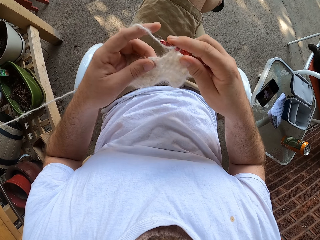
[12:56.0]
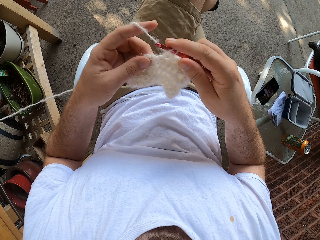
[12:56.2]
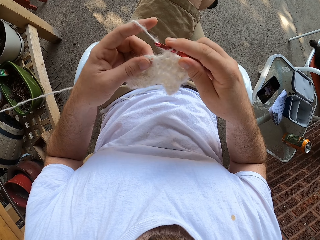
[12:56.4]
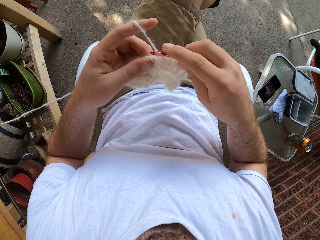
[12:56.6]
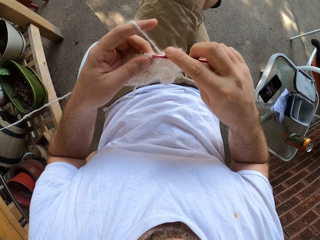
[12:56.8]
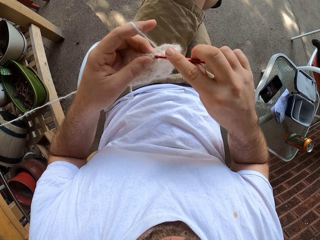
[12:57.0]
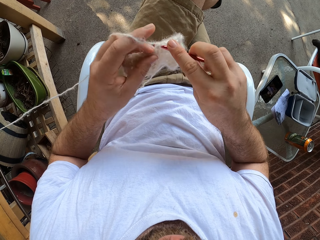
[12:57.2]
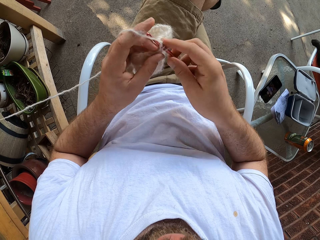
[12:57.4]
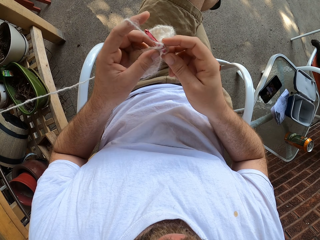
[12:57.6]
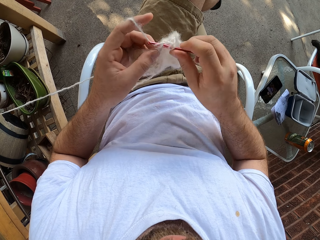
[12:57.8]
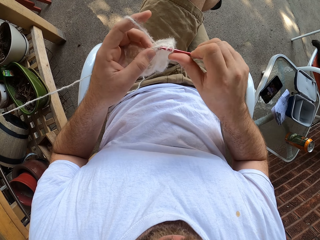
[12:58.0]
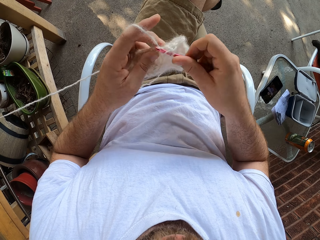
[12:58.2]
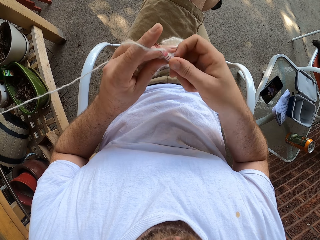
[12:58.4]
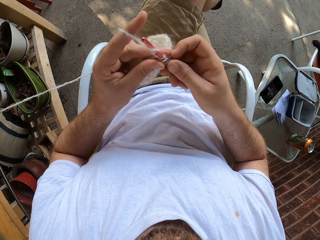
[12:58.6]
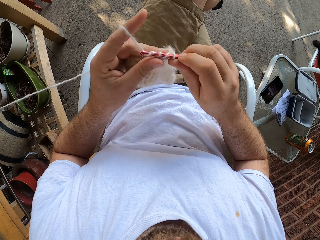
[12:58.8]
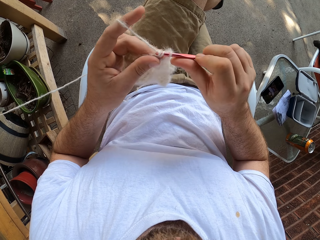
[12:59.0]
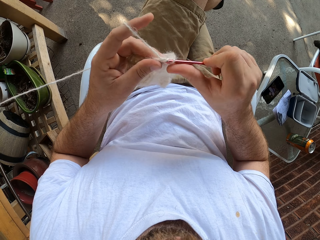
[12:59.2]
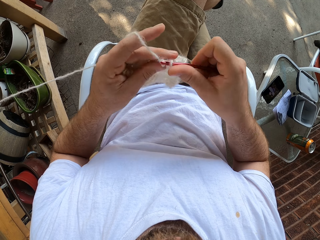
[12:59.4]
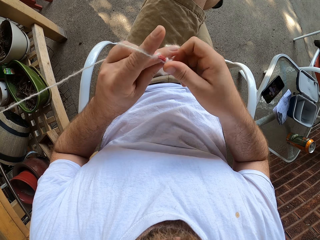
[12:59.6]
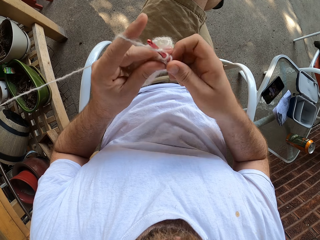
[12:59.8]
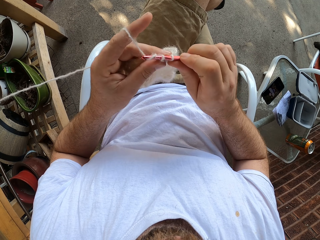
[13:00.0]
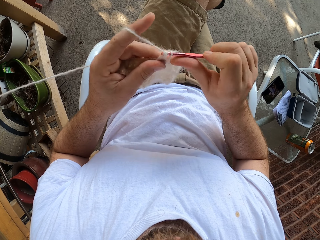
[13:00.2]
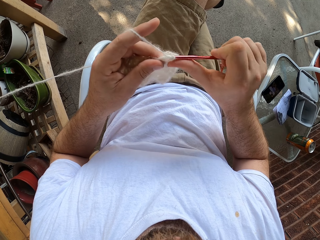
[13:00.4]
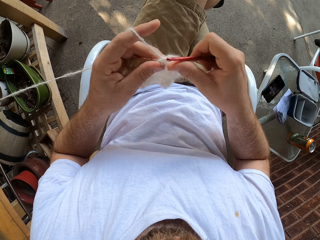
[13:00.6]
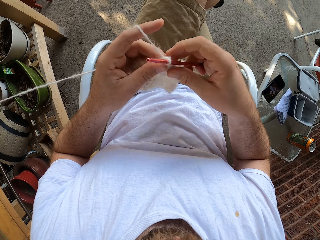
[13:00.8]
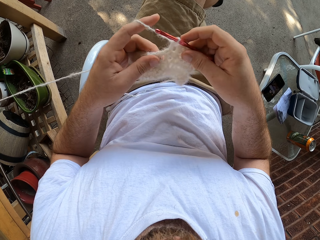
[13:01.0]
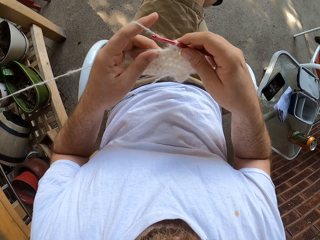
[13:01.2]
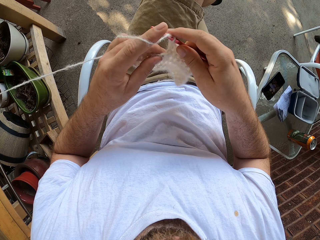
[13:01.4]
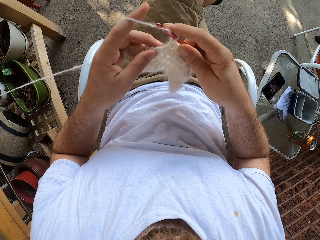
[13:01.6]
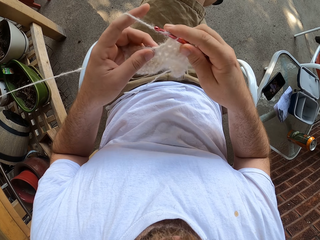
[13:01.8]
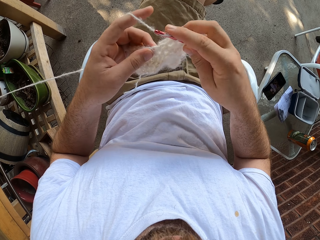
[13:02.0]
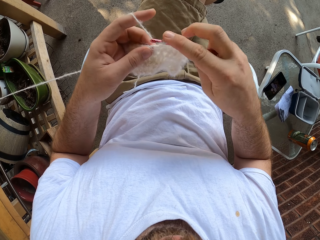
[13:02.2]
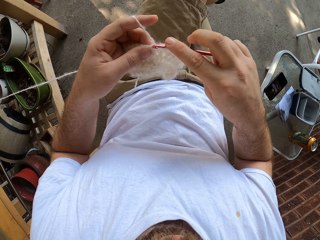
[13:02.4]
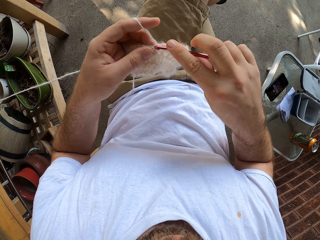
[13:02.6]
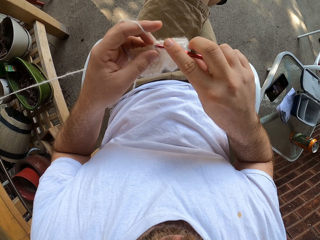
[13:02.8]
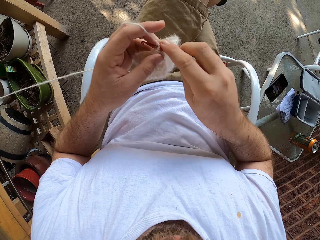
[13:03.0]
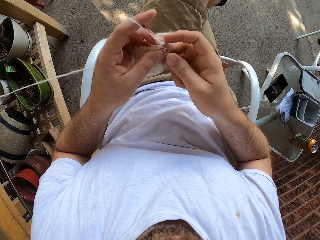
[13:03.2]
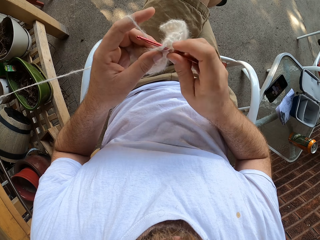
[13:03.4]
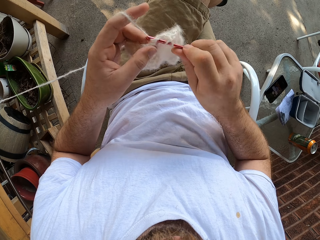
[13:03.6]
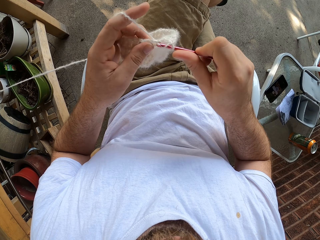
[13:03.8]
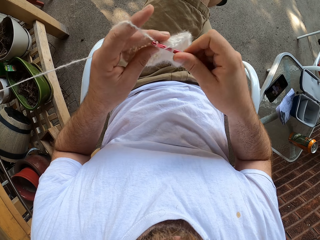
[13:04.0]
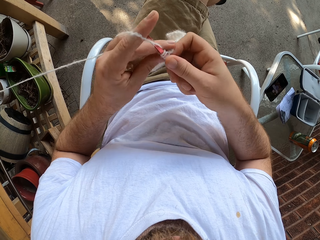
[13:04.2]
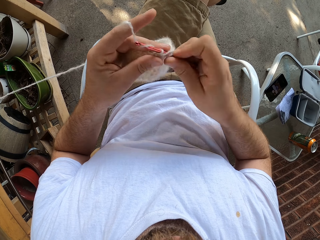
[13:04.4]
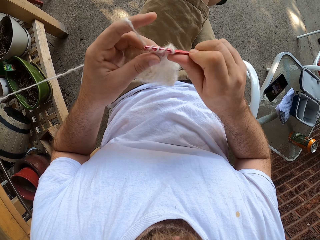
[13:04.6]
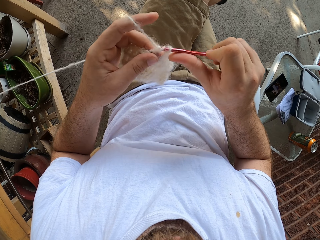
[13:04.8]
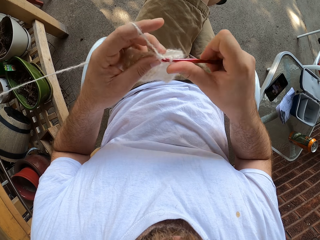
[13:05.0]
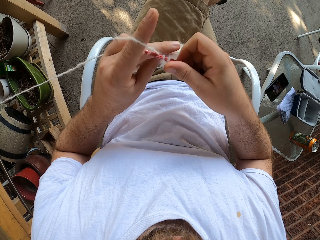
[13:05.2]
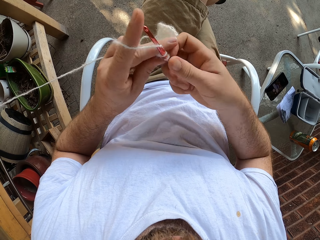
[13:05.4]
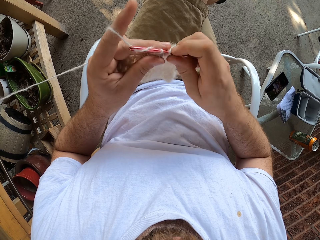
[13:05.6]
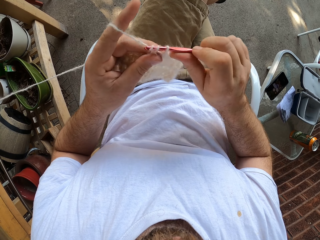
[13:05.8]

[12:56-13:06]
The camera wearer knits a fabric with a crochet needle. They roll a thread on the crochet needle. They knit the fabric with the crochet needle. They roll the thread on the crochet needle. They knit the fabric with the crochet needle. They roll the thread on the crochet needle. They knit the fabric with the crochet needle. They roll the thread on the crochet needle. They knit the fabric with the crochet needle. They roll the thread on the crochet needle.

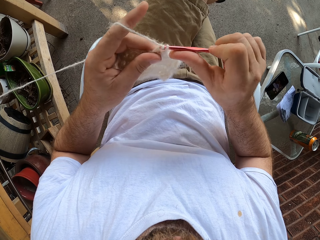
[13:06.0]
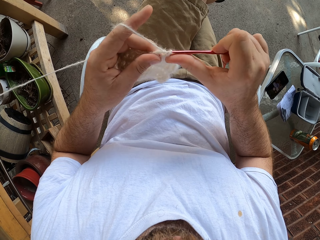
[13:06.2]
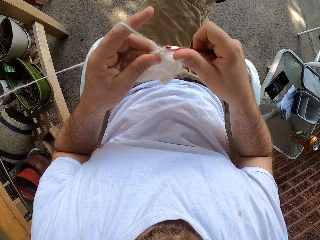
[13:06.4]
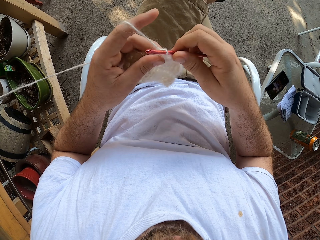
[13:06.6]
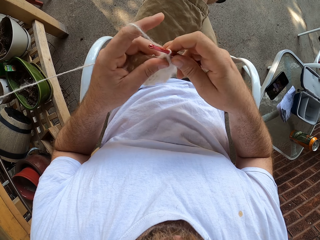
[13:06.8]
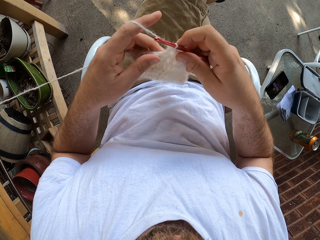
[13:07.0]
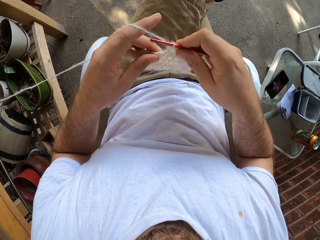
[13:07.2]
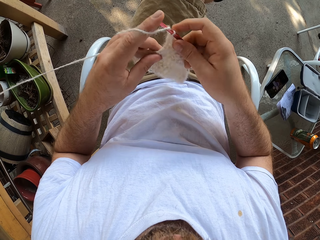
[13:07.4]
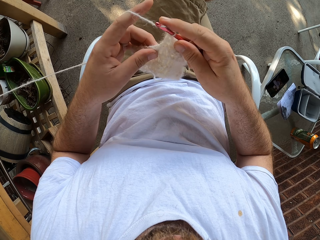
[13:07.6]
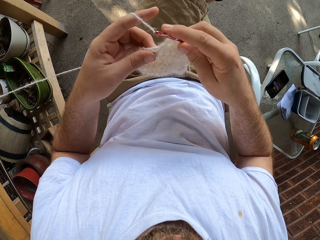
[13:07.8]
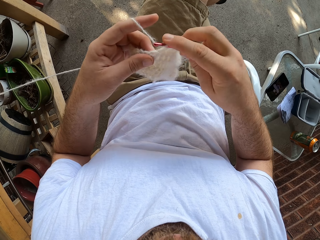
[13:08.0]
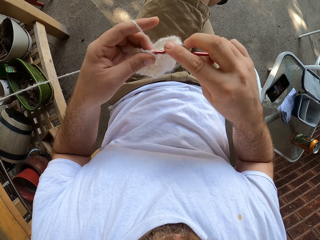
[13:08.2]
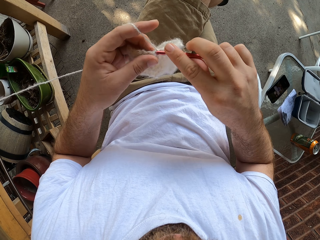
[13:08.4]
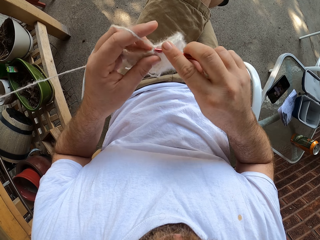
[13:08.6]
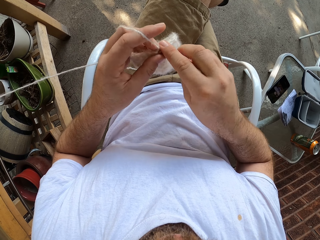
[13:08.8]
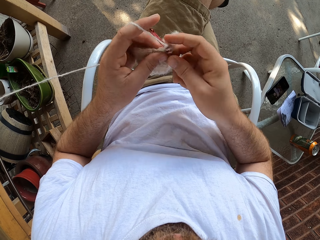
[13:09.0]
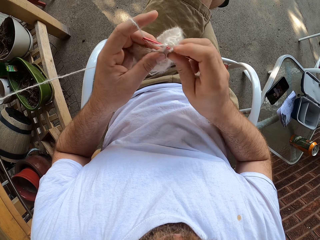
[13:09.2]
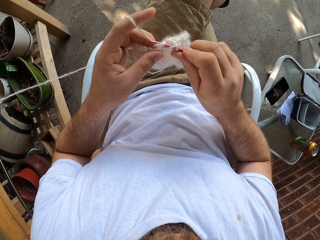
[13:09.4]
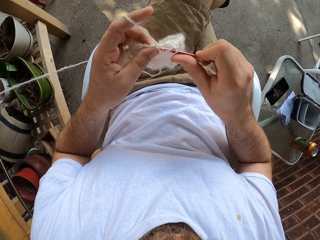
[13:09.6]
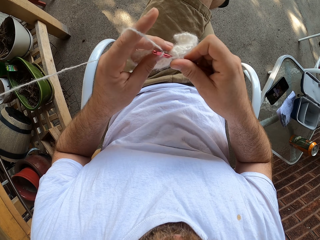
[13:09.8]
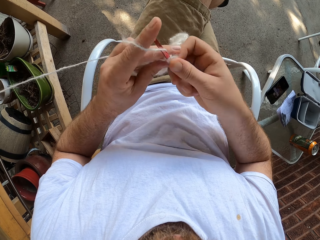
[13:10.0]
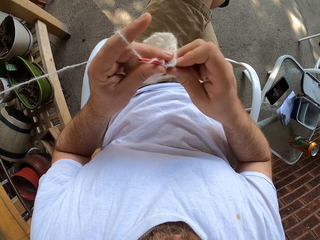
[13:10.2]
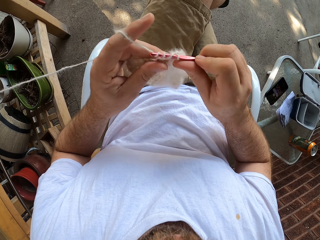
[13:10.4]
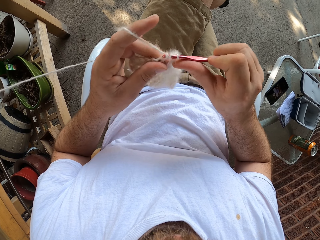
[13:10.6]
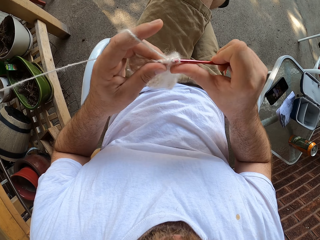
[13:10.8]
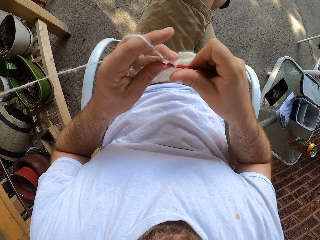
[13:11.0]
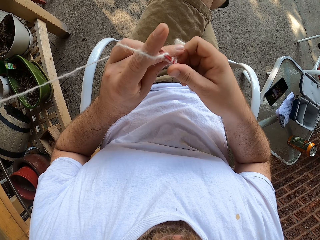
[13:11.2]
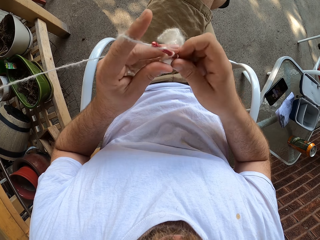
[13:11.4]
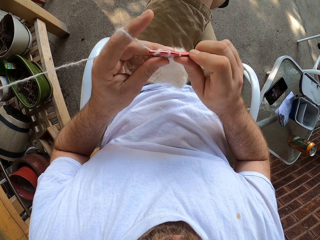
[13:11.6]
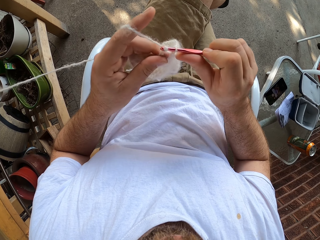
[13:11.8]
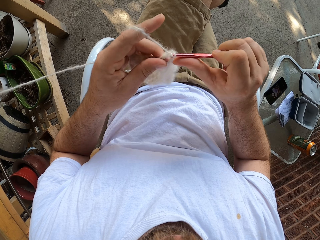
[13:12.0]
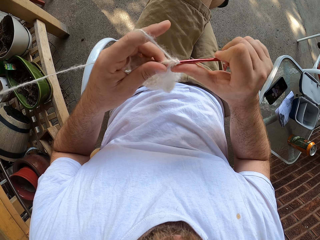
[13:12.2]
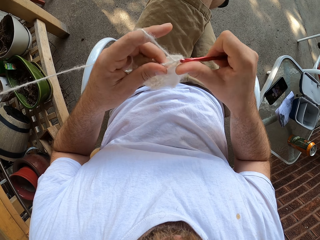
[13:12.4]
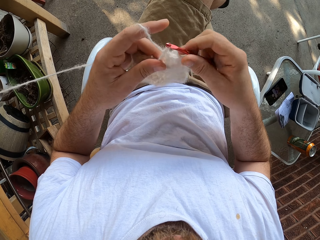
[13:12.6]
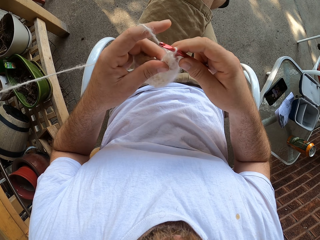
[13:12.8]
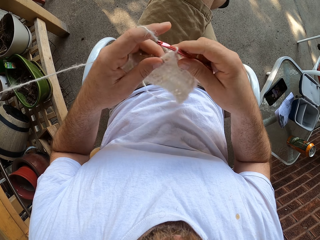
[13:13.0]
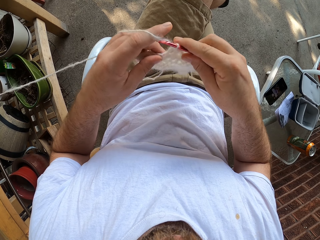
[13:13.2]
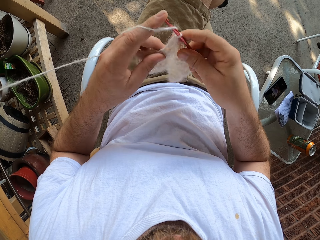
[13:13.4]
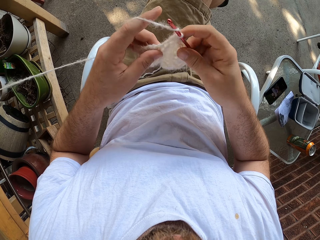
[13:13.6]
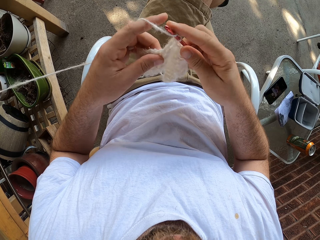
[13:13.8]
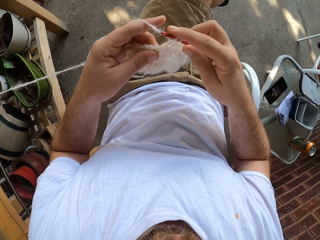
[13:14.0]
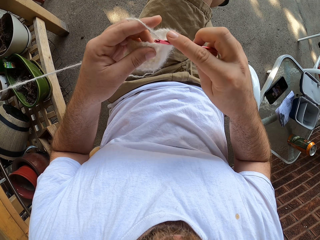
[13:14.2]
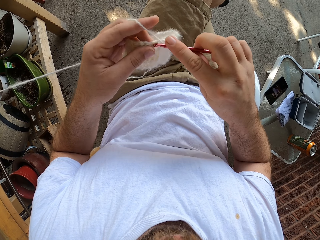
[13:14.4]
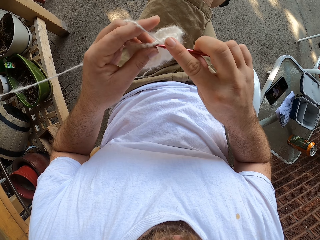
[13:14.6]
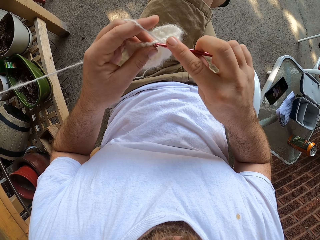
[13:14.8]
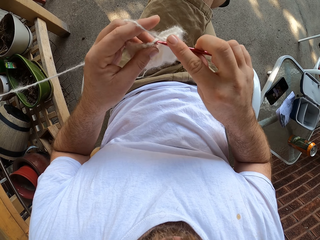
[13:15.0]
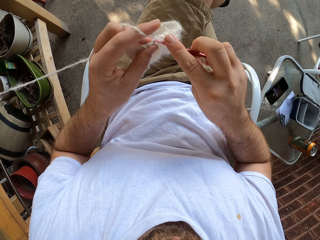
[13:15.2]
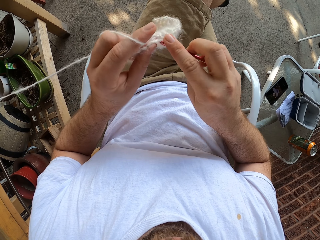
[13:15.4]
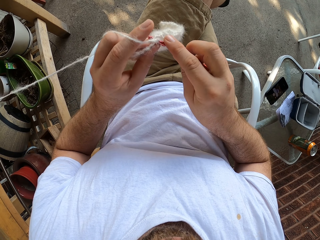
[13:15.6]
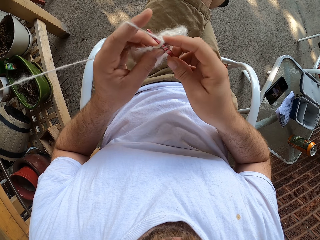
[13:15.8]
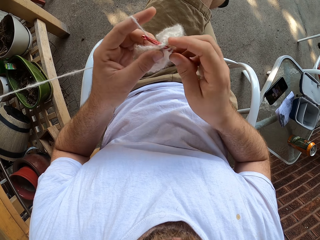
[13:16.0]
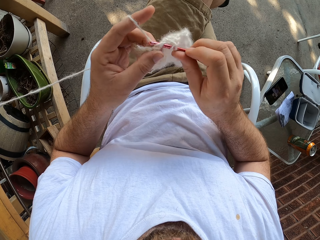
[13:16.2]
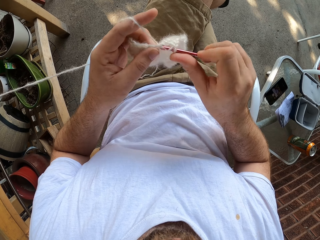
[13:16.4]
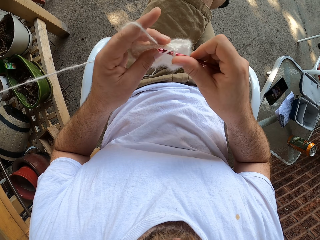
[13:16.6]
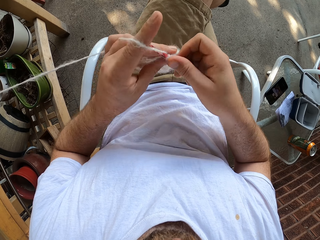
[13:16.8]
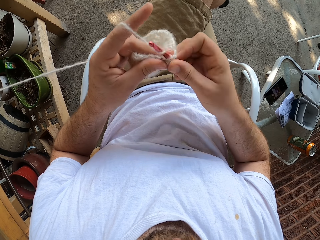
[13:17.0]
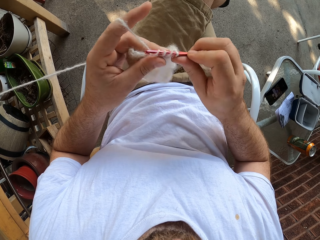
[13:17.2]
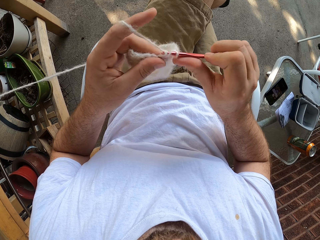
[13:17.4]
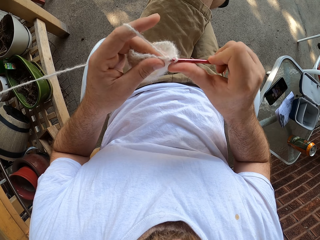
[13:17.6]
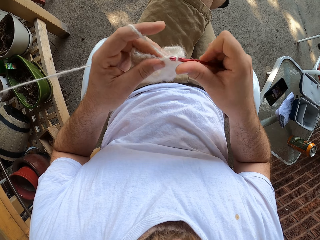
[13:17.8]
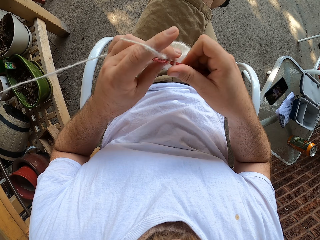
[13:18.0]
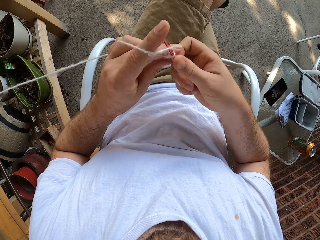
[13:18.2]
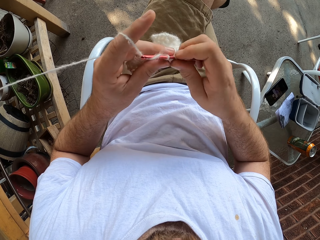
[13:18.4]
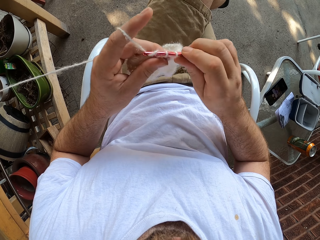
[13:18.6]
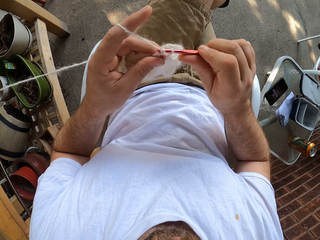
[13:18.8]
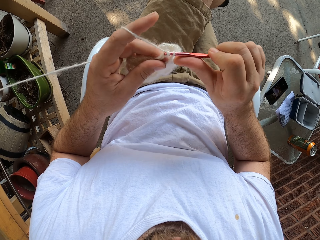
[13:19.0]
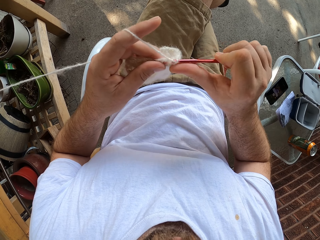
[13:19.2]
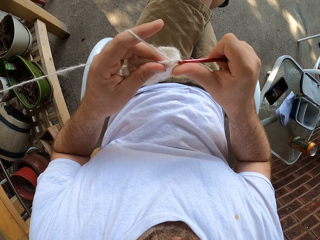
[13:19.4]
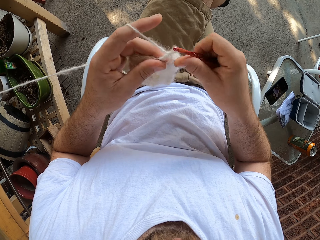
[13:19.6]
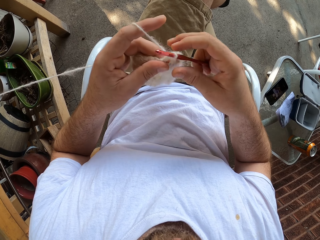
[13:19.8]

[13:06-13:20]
The camera wearer knits a fabric with a crochet needle. They hold the fabric with both hands. They roll a thread on the crochet needle. They knit the fabric with the crochet needle. They roll the thread on the crochet needle. They knit the fabric with the crochet needle. They roll the thread on the crochet needle. They knit the fabric with the crochet needle. They roll the thread on the crochet needle. They knit the fabric with the crochet needle. They hold the fabric with both hands. They roll the thread on the crochet needle. They knit the fabric with the crochet needle. They roll the thread on the crochet needle. They knit the fabric with the crochet needle. They roll the thread on the crochet needle. They knit the fabric with the crochet needle.
